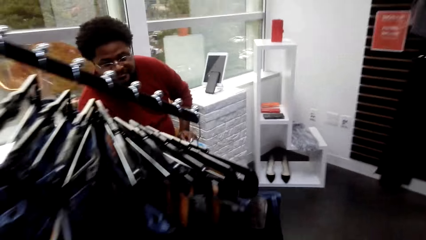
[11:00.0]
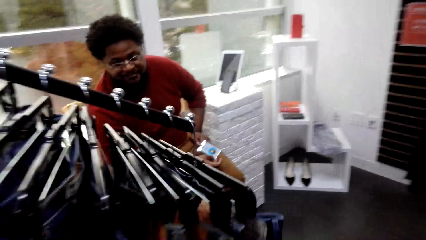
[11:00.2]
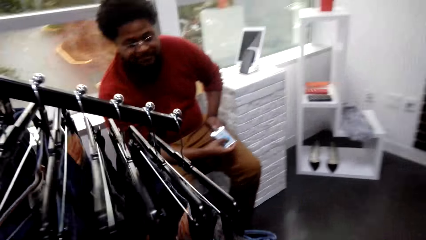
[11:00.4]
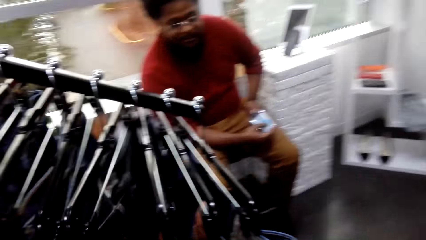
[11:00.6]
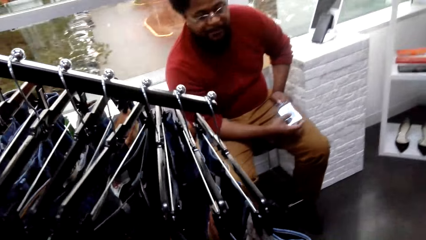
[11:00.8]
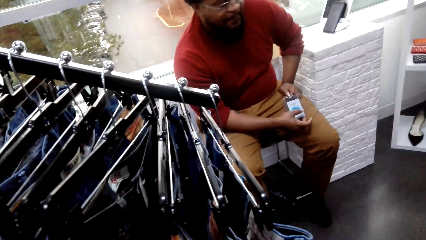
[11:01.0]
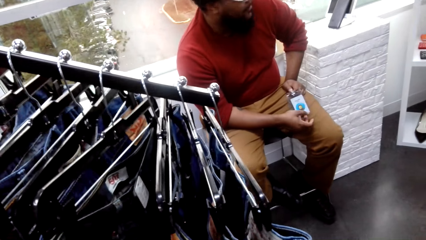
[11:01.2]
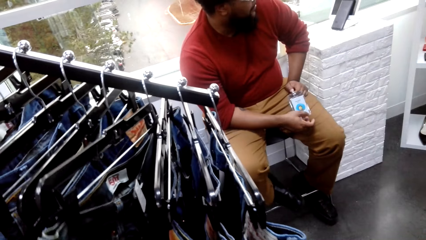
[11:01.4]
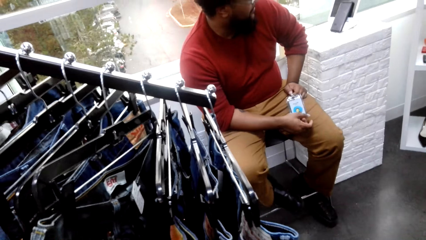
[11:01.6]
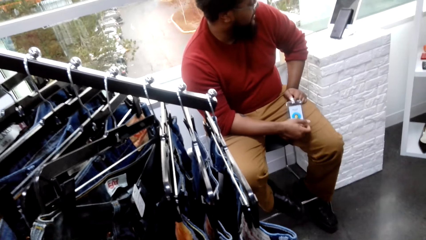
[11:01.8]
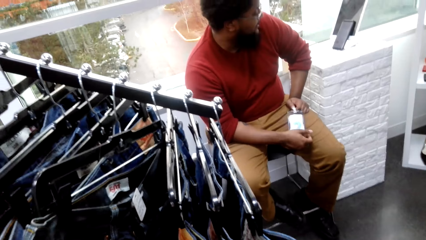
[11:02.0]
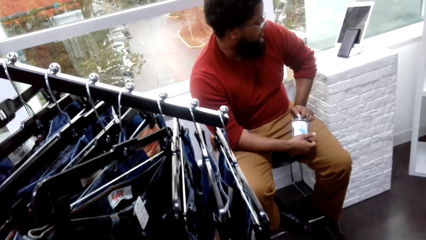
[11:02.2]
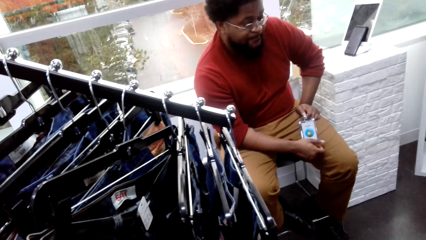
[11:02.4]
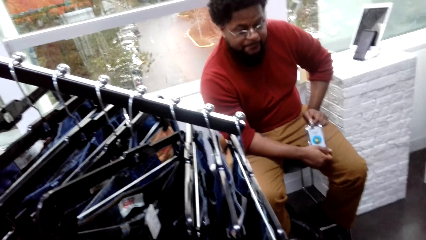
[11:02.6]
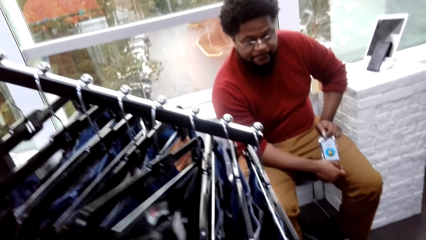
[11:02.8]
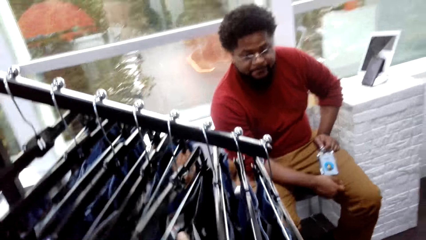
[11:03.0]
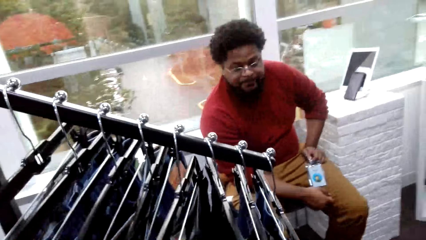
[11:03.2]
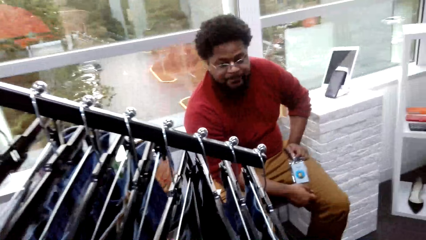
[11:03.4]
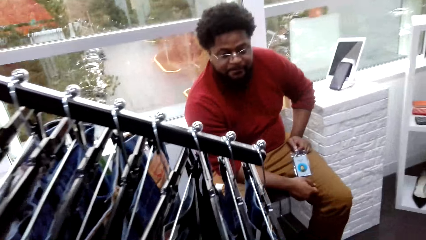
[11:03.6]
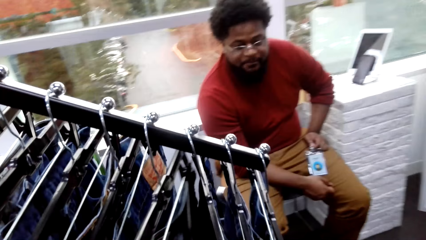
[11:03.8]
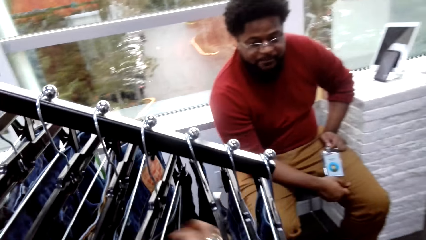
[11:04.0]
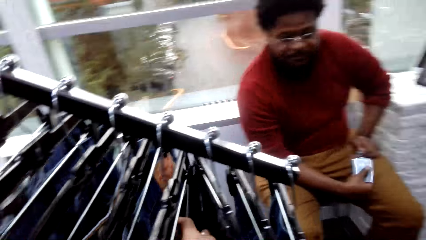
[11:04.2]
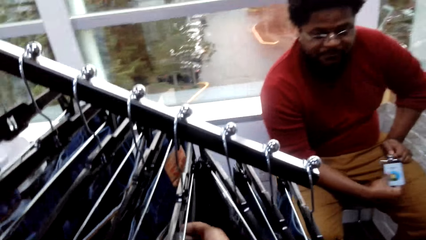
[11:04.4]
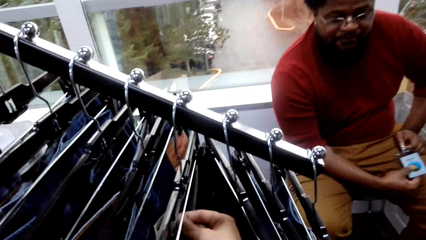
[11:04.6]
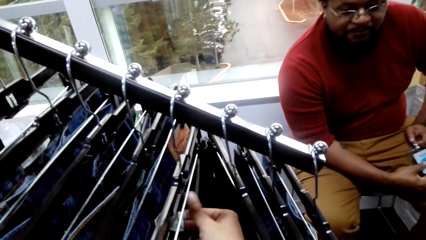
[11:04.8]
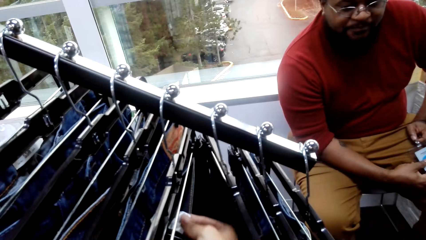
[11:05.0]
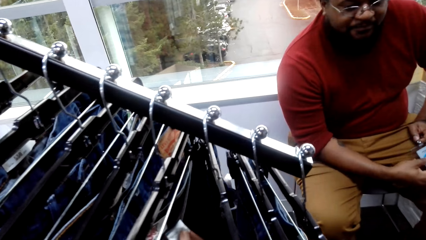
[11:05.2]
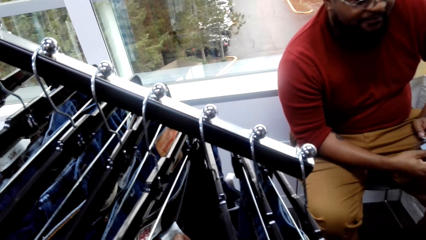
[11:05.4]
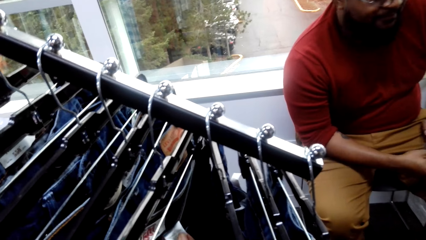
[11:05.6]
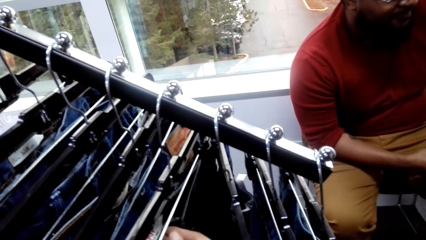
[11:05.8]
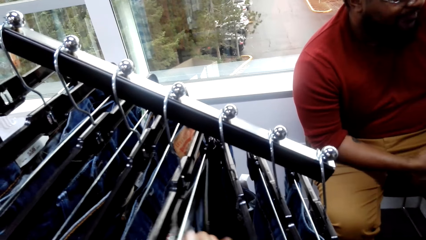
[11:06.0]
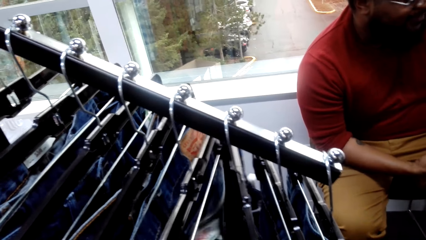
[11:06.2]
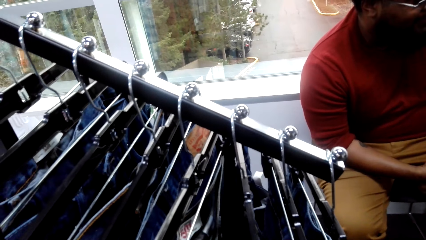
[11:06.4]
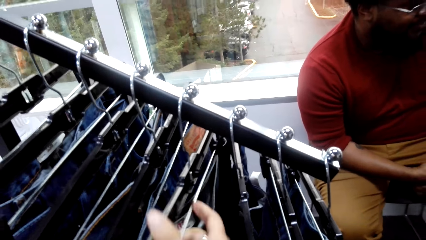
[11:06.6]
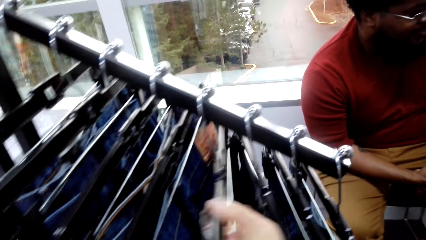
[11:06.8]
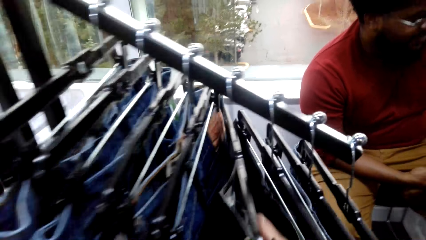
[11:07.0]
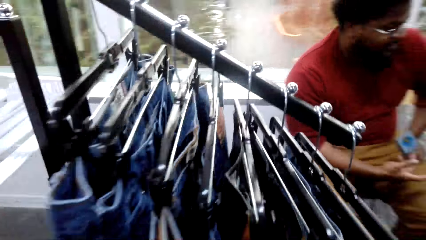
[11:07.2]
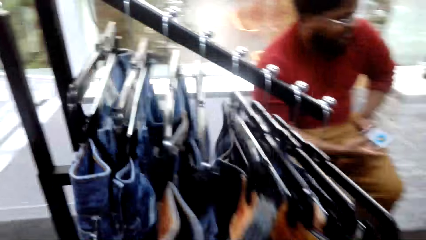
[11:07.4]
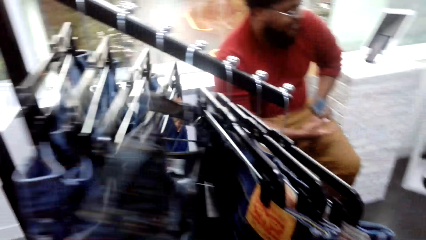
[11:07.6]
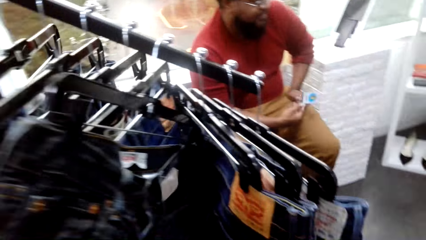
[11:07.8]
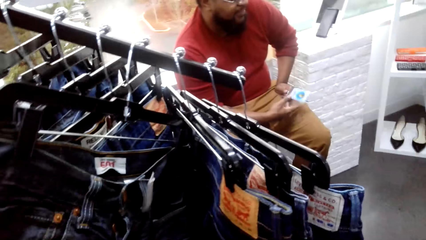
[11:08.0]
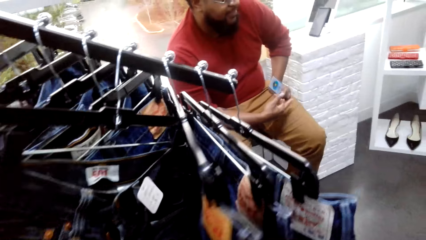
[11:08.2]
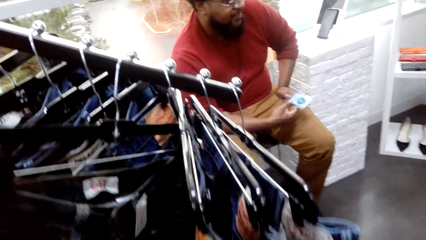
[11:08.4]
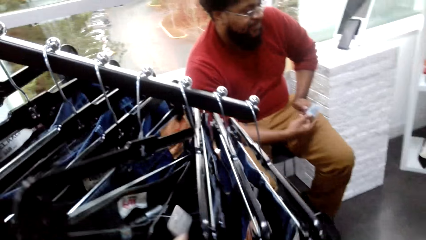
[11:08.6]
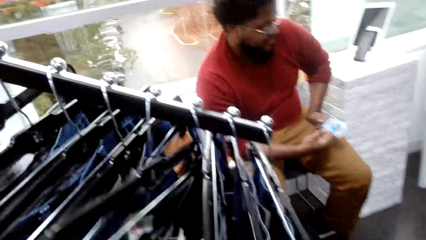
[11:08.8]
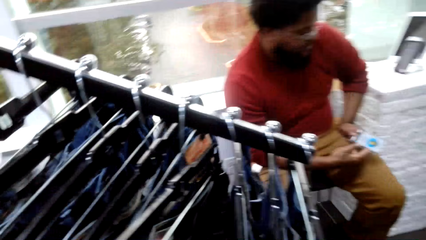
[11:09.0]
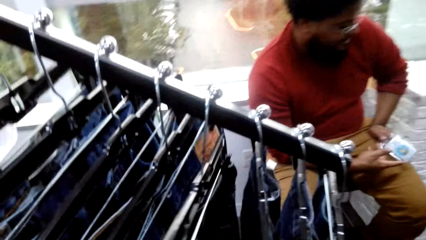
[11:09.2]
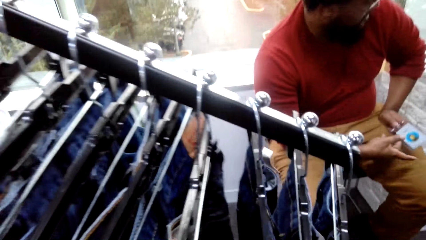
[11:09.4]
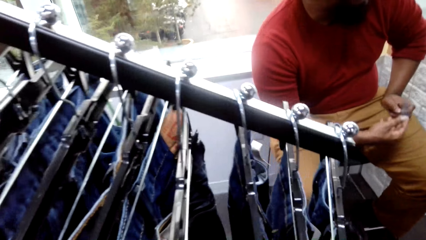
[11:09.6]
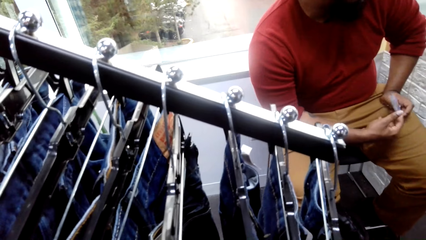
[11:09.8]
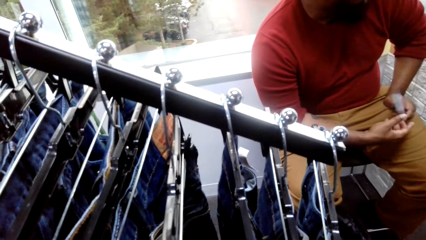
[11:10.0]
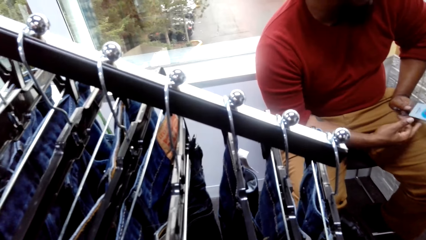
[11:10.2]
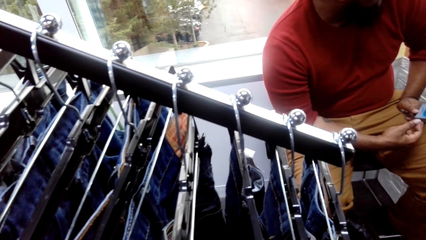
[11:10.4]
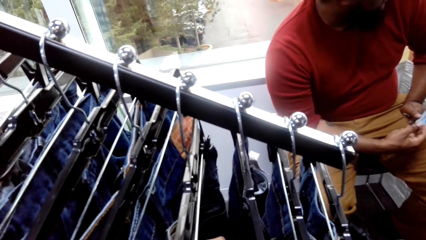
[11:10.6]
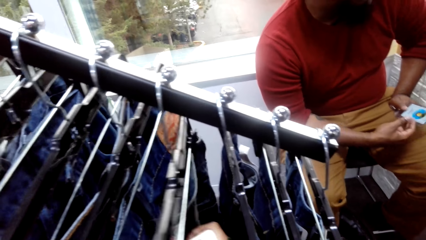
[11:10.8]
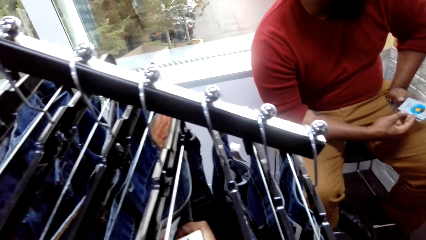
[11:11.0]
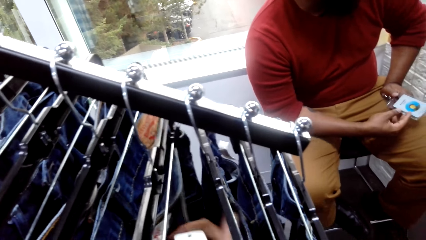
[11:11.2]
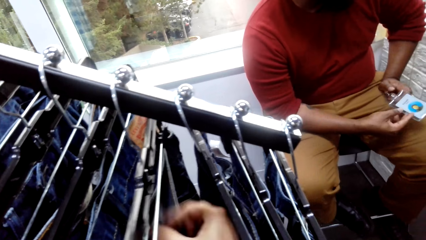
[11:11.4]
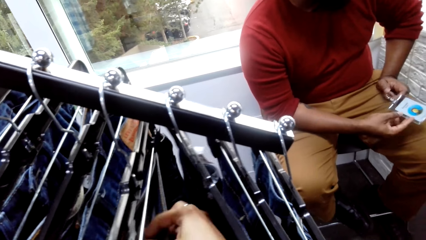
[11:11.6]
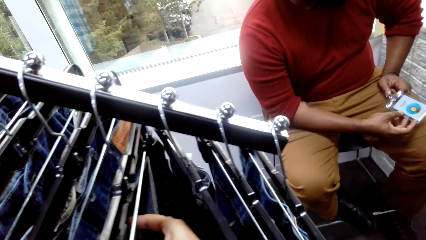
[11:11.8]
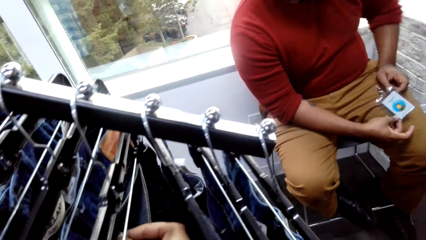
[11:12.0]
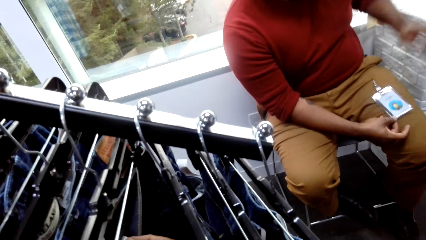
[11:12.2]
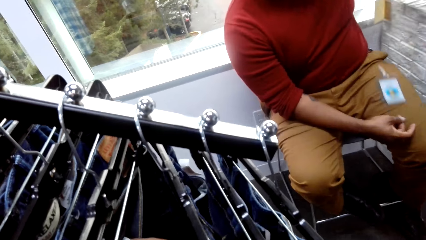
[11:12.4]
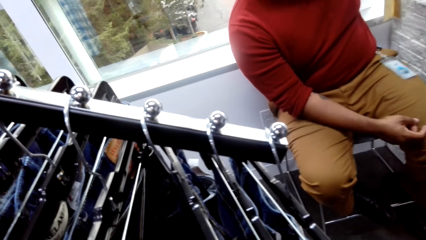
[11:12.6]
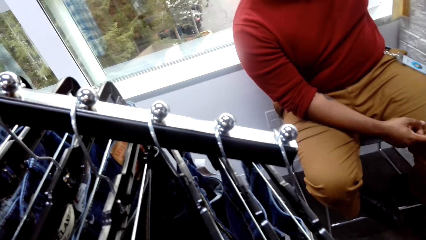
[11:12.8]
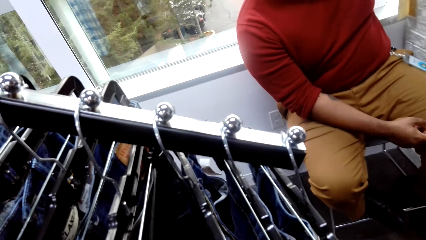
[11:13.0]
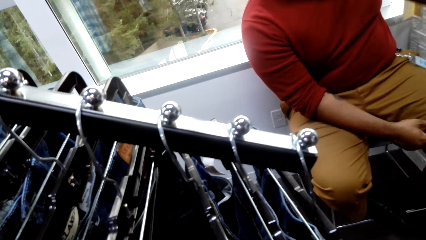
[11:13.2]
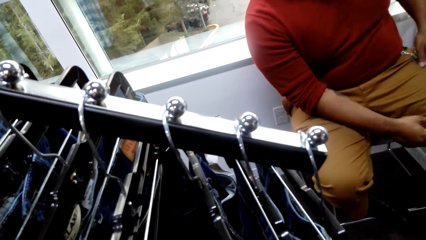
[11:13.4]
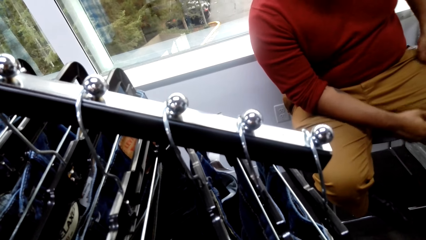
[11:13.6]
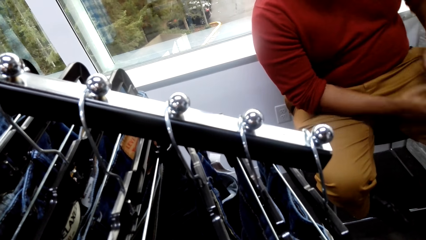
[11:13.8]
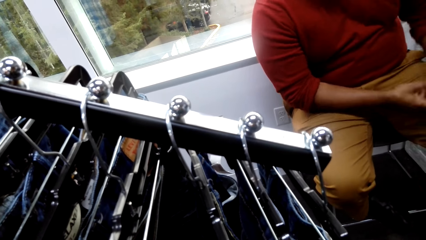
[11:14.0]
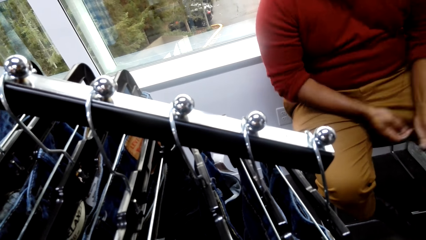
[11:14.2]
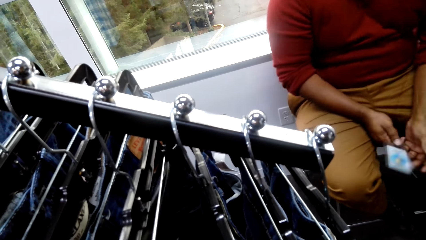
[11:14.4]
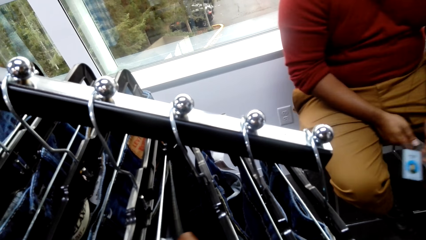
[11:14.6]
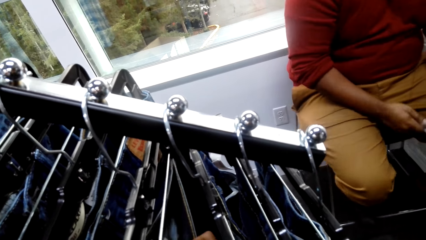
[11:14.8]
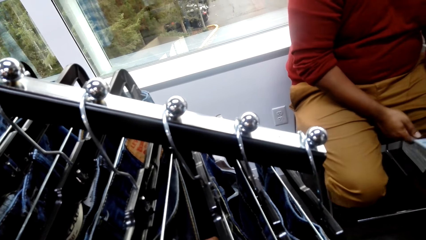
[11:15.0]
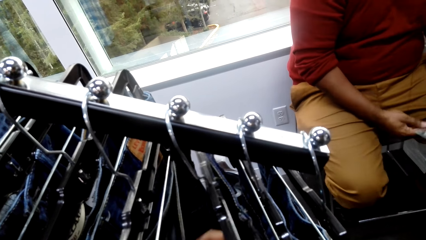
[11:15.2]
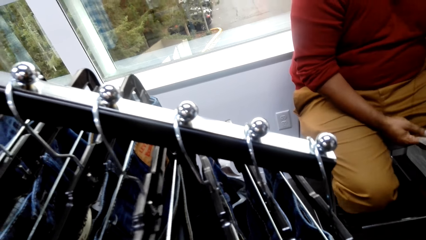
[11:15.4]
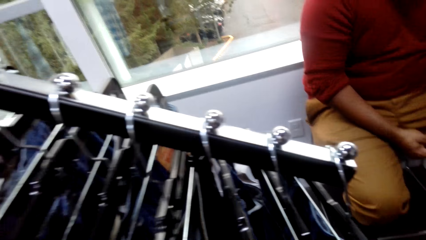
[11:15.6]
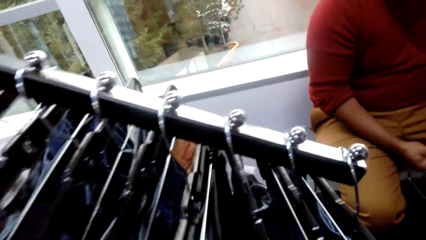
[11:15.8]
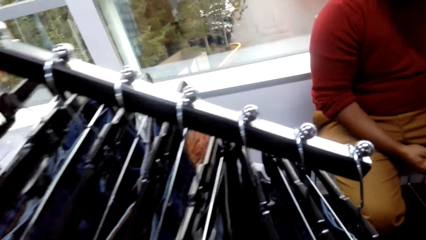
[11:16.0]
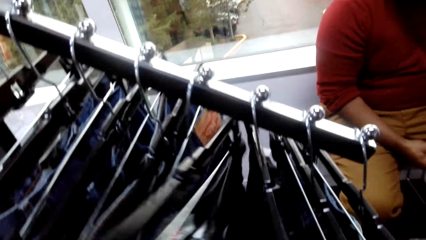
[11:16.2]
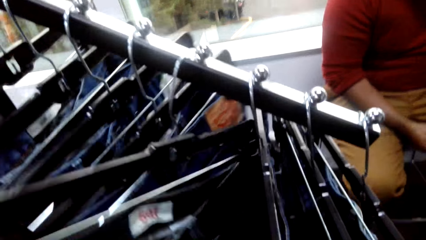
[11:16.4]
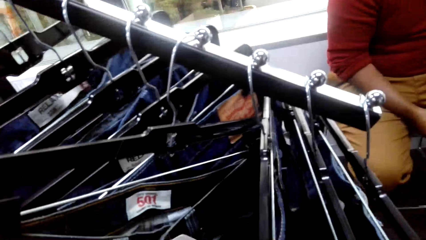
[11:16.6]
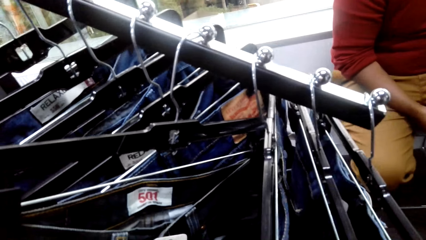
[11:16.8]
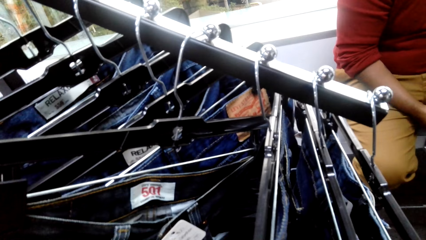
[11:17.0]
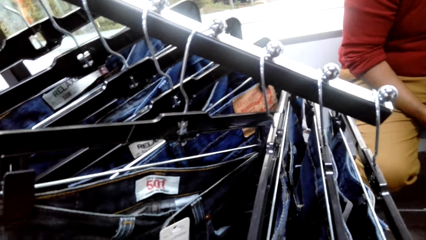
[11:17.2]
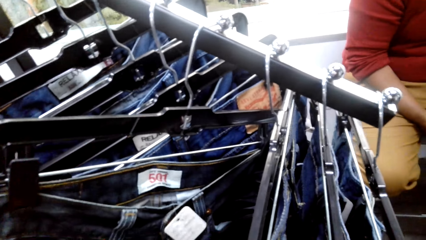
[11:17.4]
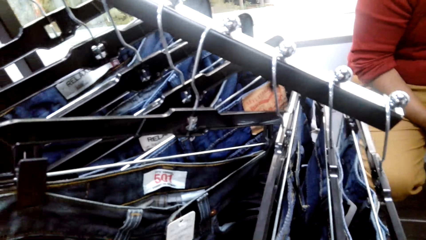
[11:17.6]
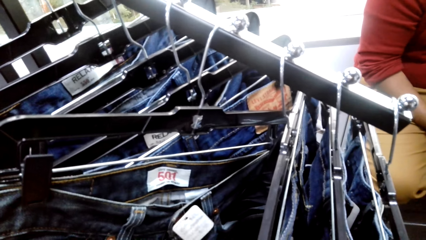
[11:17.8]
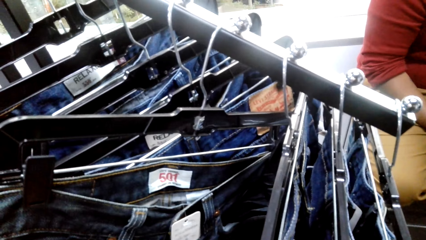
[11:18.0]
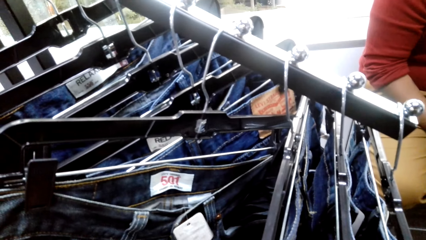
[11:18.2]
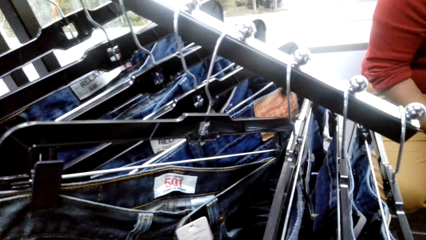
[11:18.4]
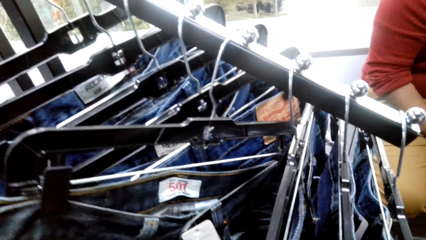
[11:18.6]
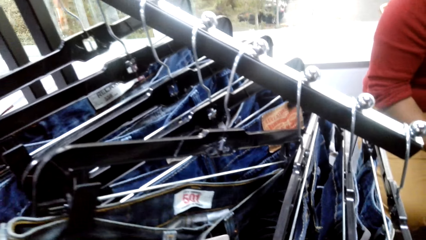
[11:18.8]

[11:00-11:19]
A man holds a key. The camera wearer turns clothes in the shelf.
